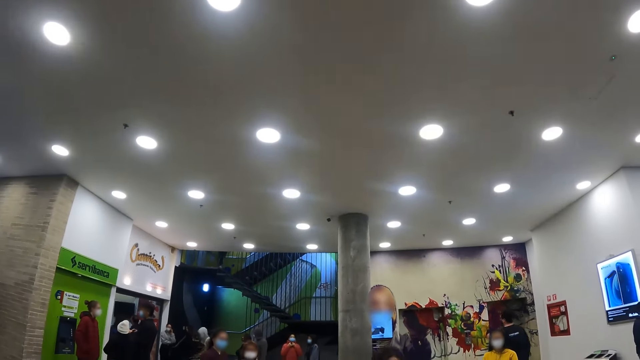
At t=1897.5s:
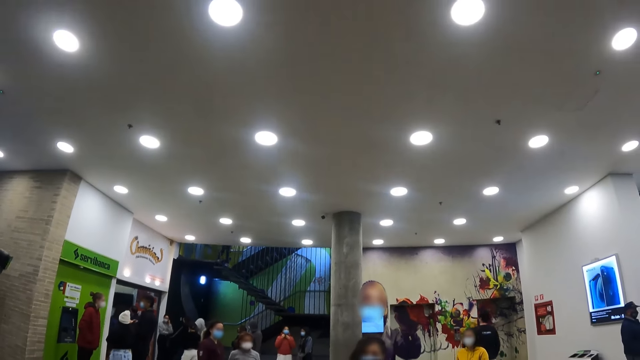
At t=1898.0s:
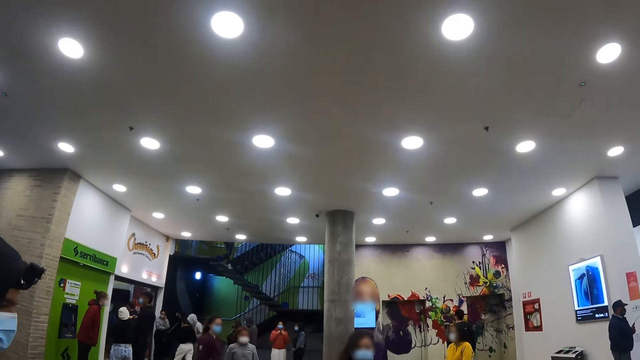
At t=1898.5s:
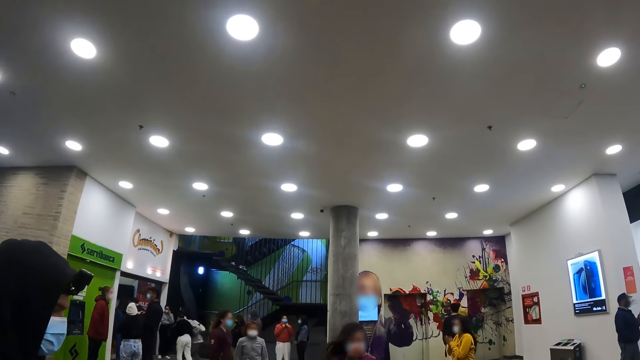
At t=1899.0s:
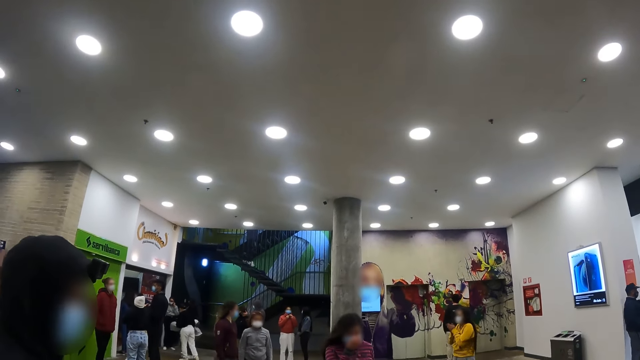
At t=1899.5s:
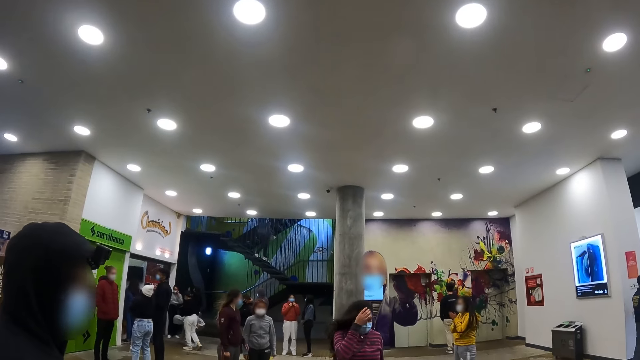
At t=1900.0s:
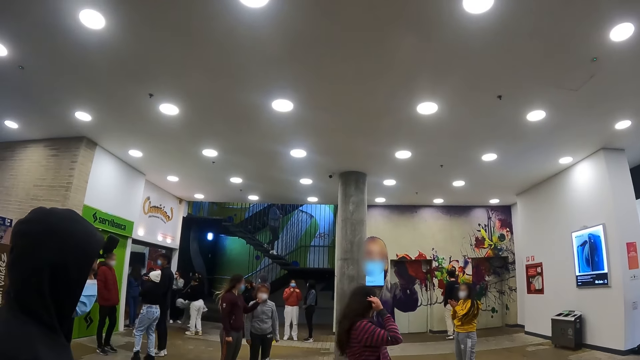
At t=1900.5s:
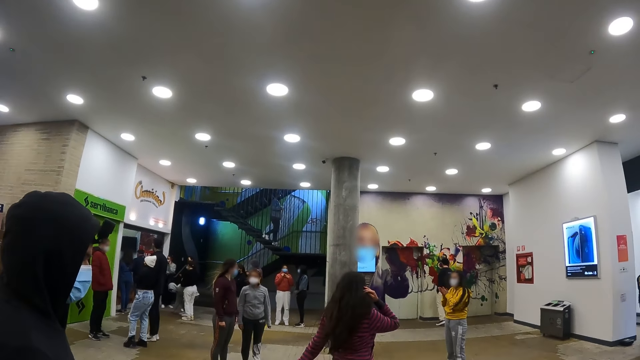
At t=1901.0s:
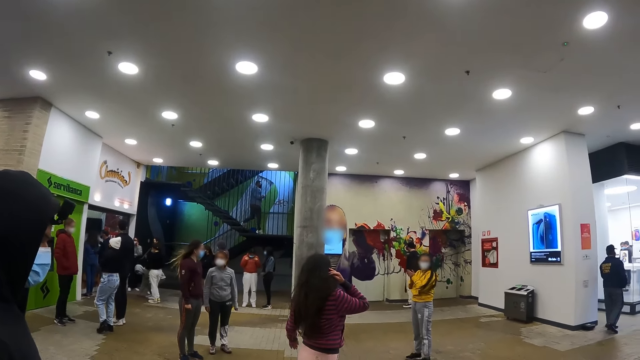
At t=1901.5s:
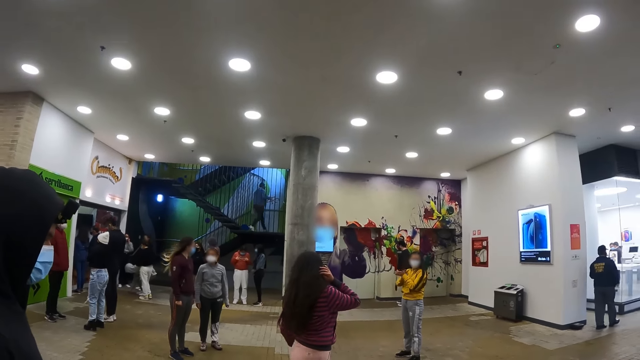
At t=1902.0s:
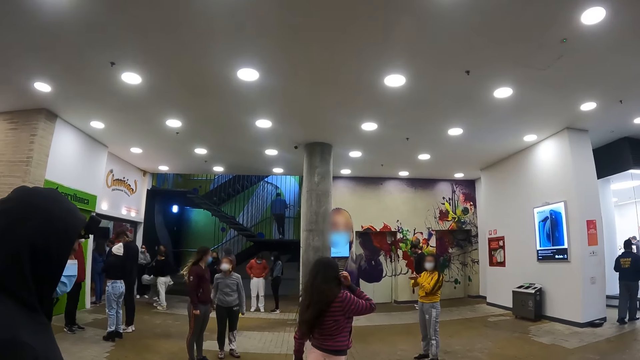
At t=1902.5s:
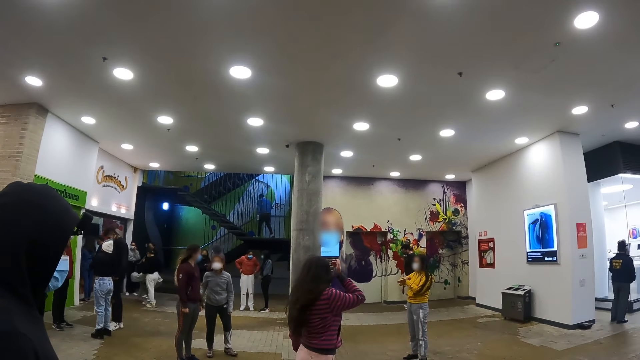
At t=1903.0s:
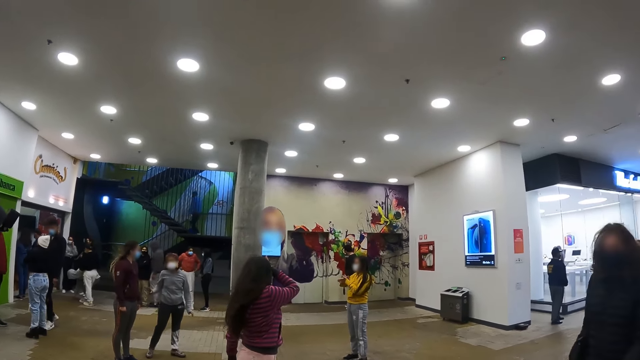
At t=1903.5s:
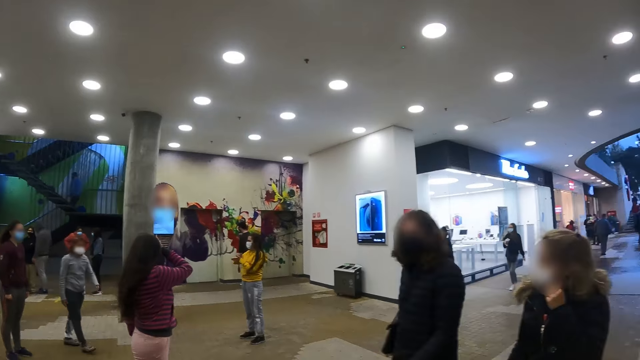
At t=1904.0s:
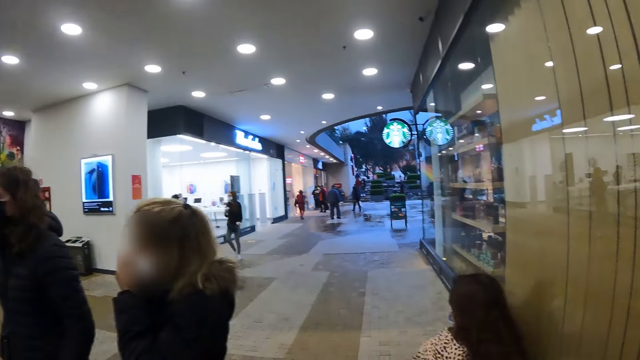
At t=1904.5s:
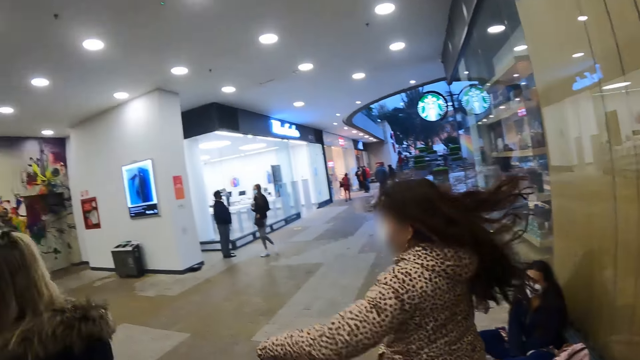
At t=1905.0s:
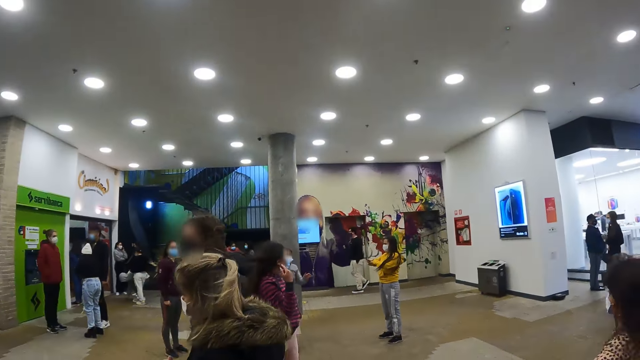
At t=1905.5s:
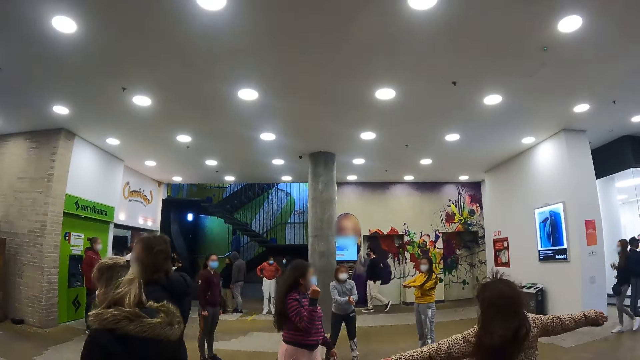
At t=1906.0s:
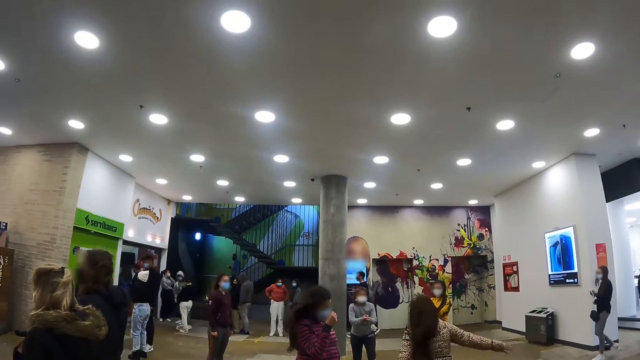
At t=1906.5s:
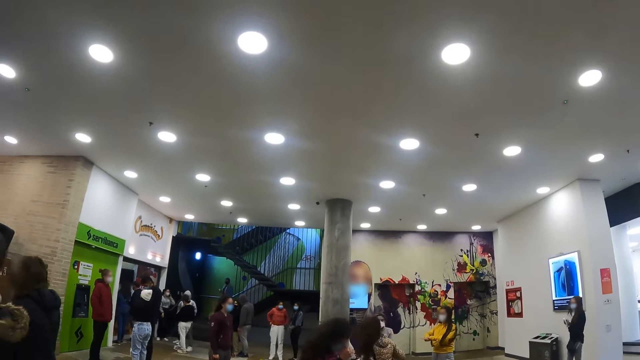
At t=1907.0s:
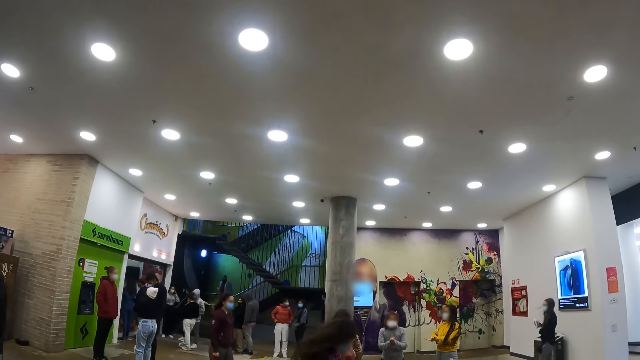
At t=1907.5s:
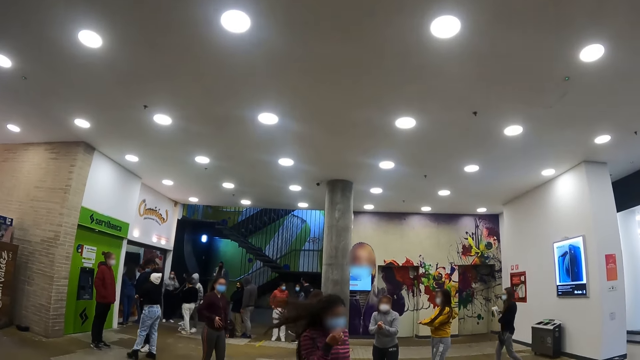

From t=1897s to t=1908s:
The camera wearer looks around a building. A person touches her hair. A man looks around. The camera wearer looks around the building. A woman runs towards another woman.

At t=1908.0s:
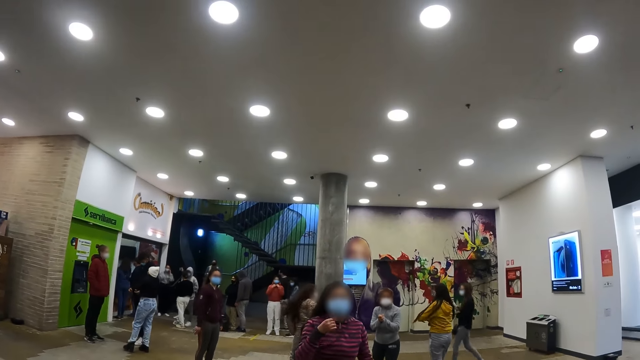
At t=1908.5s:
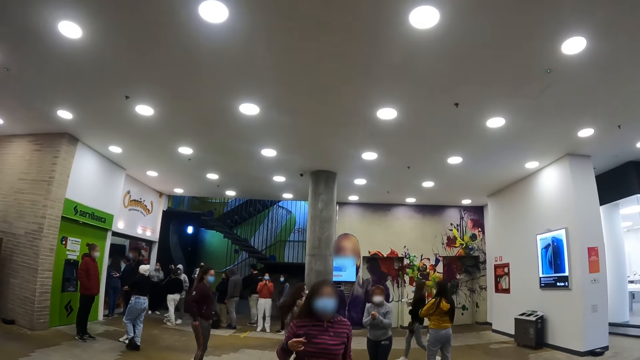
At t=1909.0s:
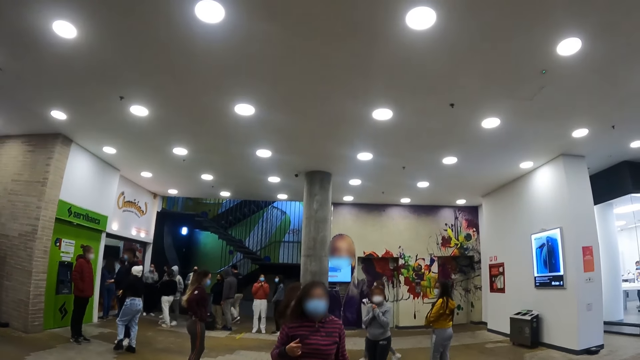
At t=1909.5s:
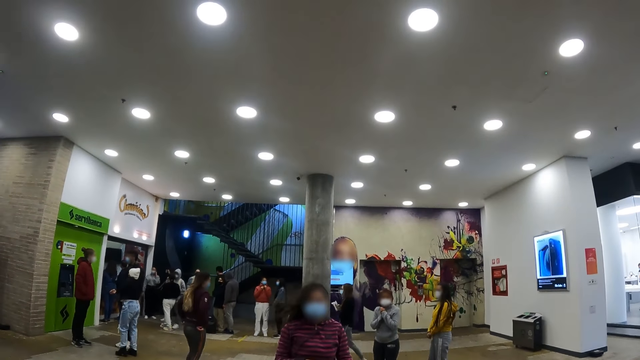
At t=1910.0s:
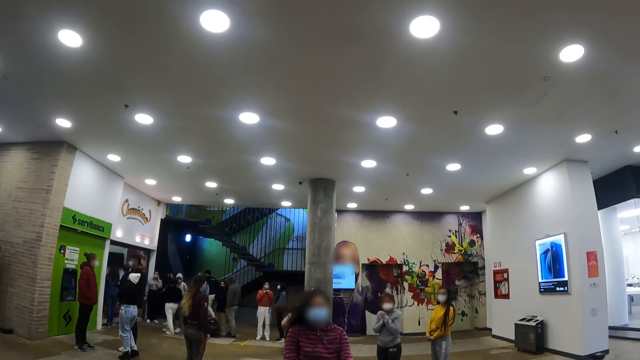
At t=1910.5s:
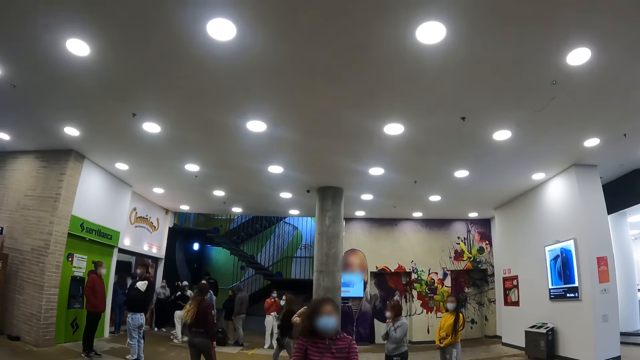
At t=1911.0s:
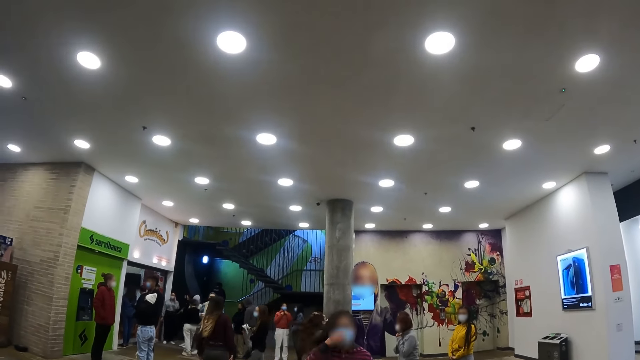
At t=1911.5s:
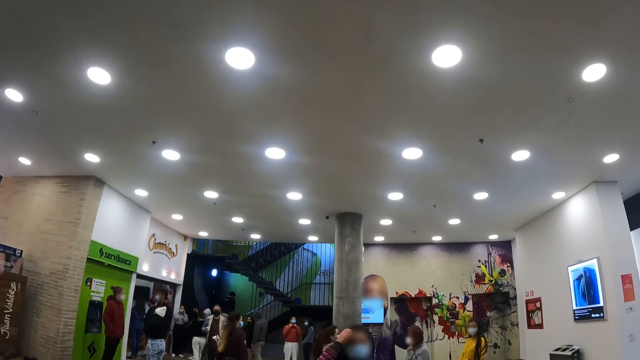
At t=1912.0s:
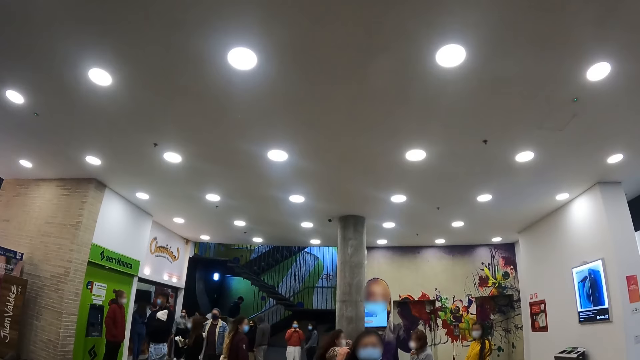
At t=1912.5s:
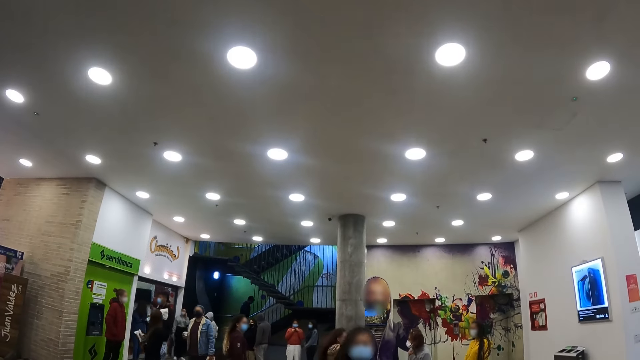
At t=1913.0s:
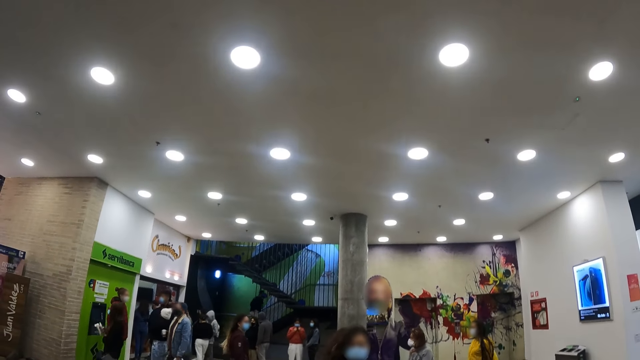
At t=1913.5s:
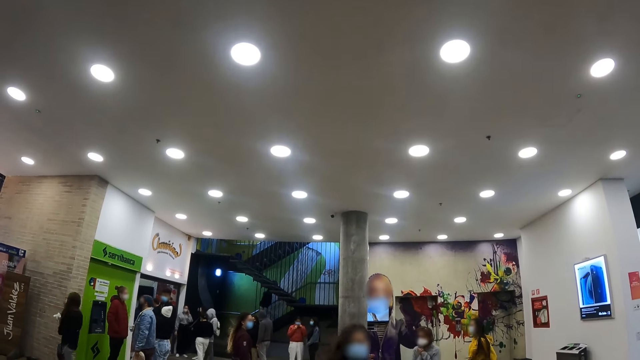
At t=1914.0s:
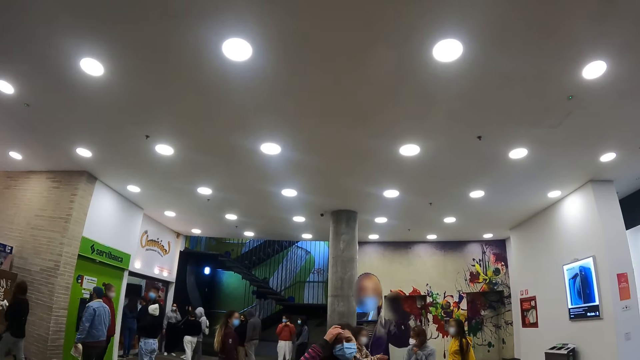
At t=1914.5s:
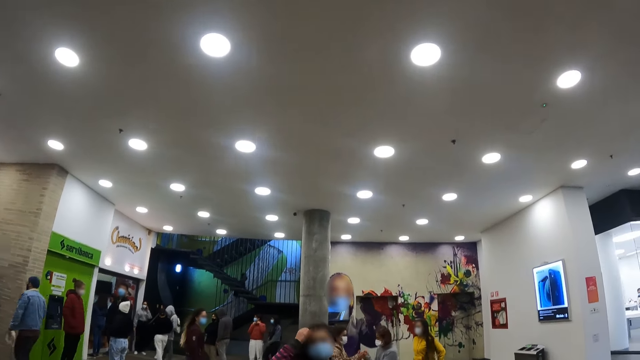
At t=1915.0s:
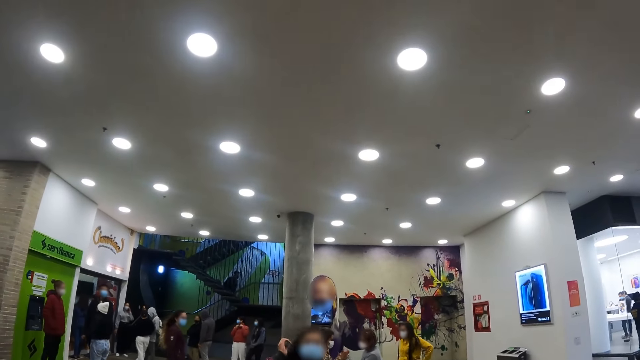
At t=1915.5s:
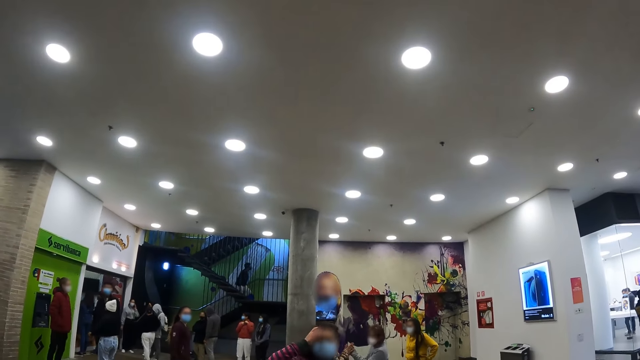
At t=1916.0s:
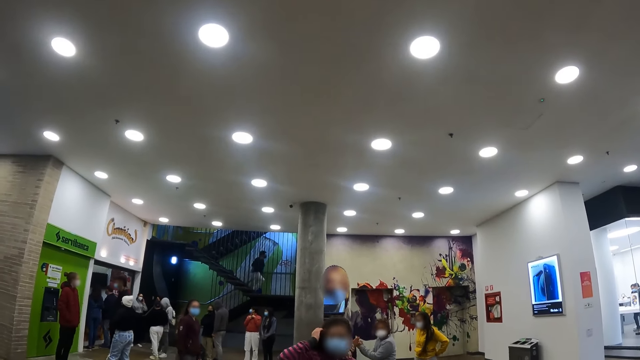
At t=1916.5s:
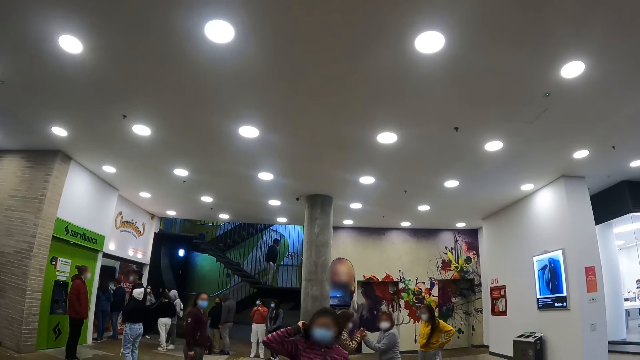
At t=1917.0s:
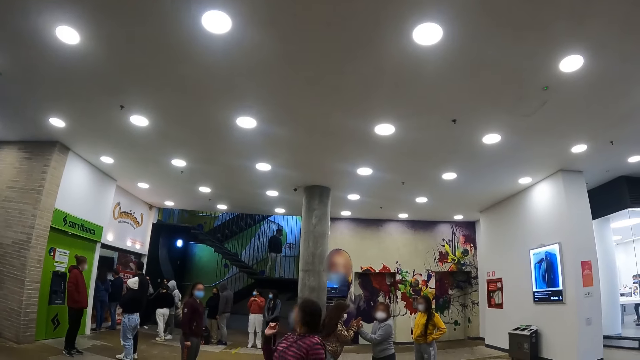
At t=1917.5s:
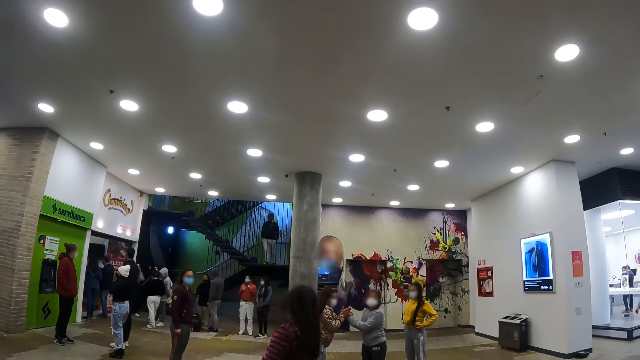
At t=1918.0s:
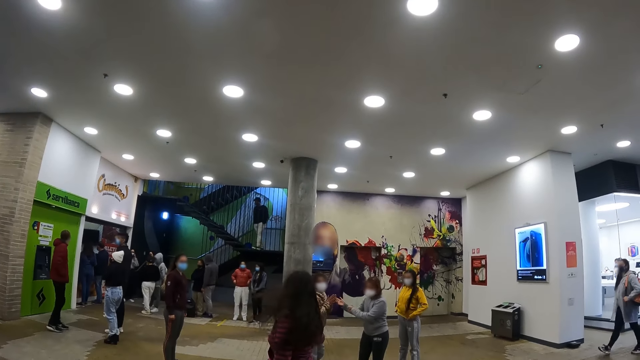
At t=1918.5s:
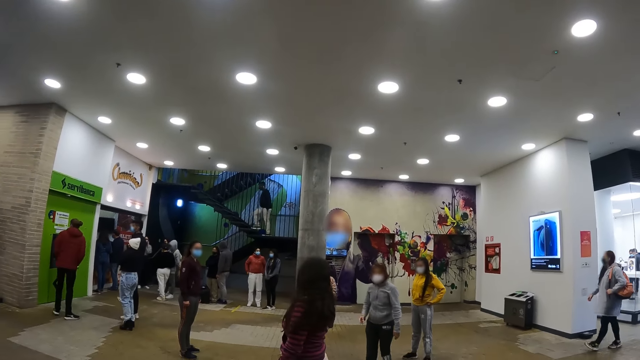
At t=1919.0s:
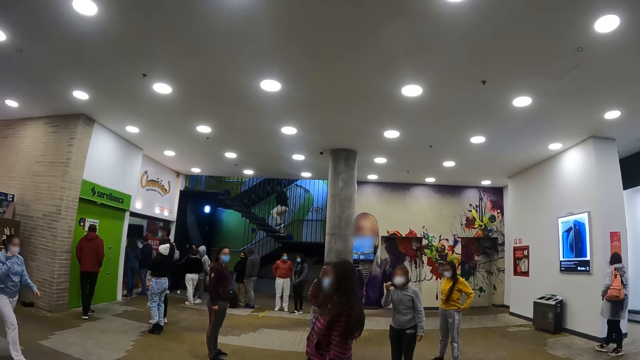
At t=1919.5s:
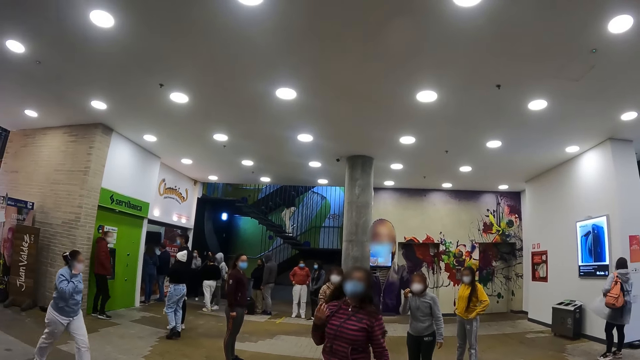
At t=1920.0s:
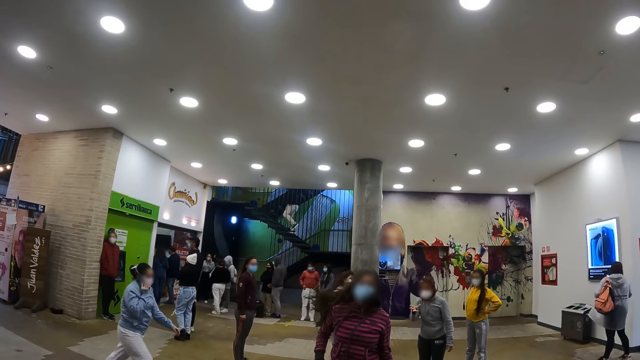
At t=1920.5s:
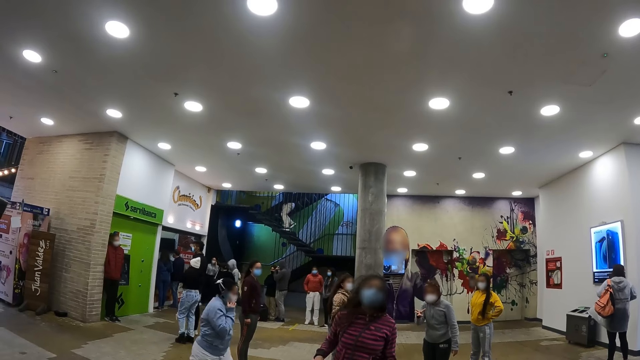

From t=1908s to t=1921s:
The camera wearer looks at a woman. They converse with a person. The woman moves hair with a hand. Another woman moves a hand.
